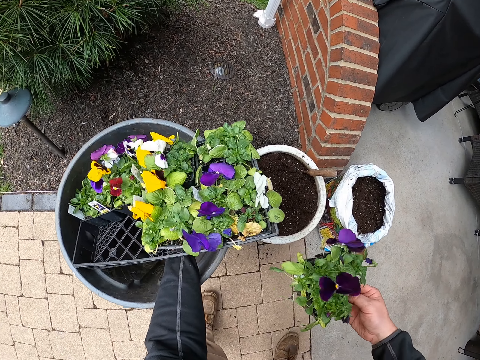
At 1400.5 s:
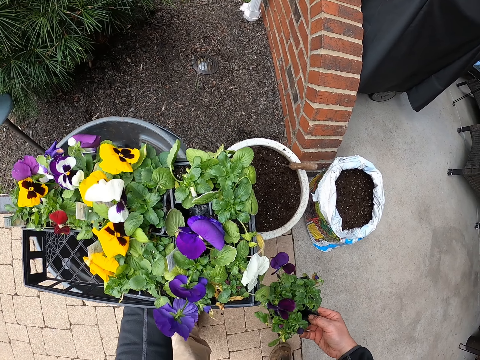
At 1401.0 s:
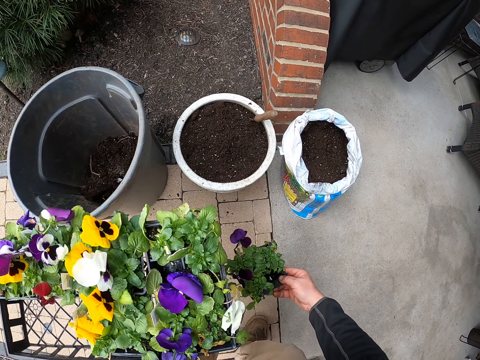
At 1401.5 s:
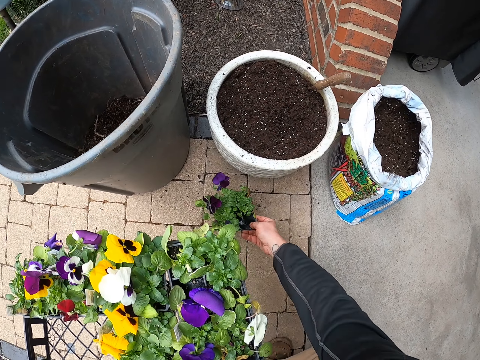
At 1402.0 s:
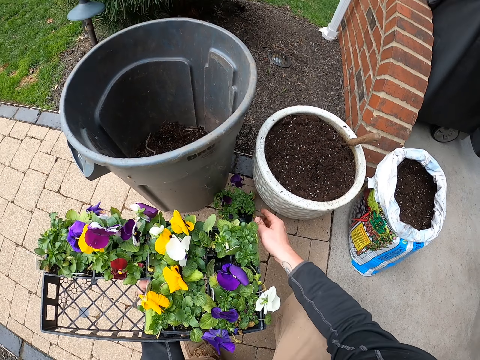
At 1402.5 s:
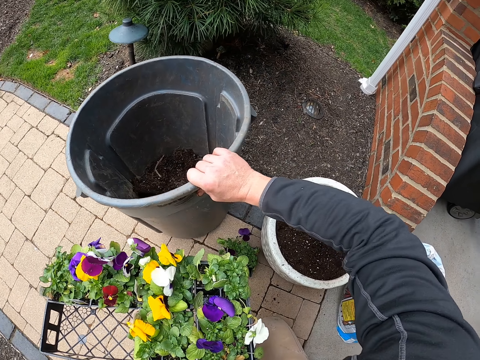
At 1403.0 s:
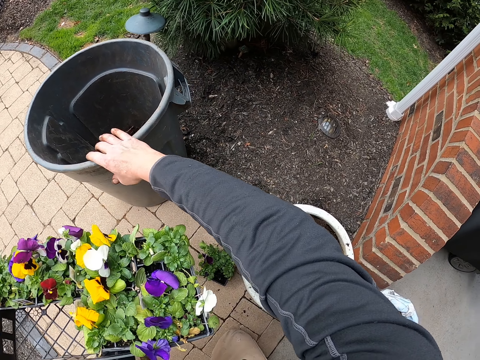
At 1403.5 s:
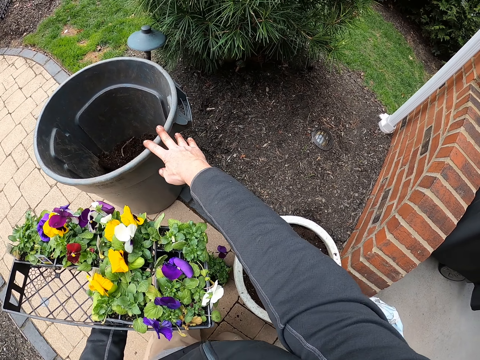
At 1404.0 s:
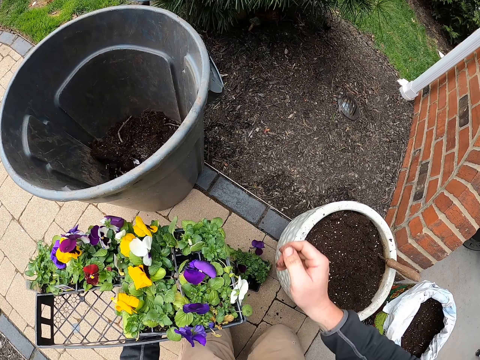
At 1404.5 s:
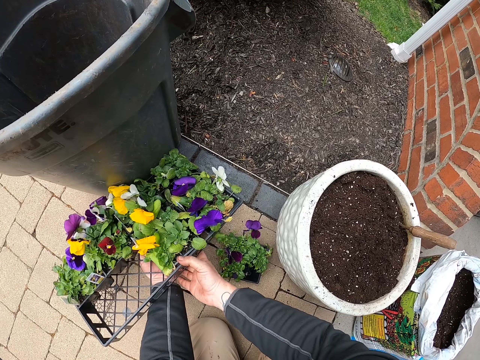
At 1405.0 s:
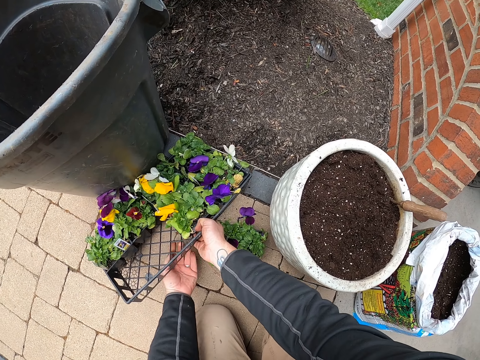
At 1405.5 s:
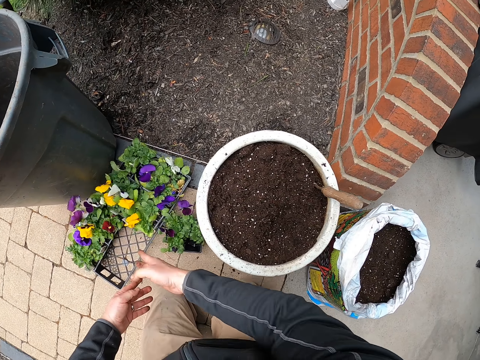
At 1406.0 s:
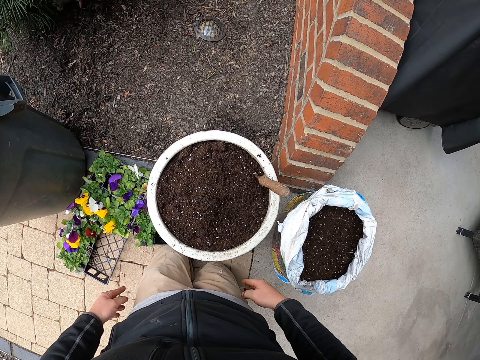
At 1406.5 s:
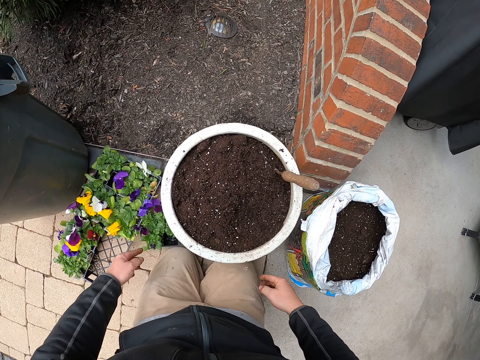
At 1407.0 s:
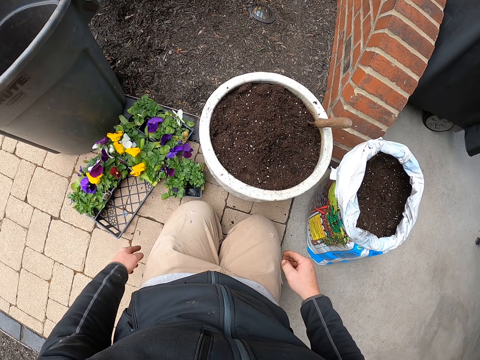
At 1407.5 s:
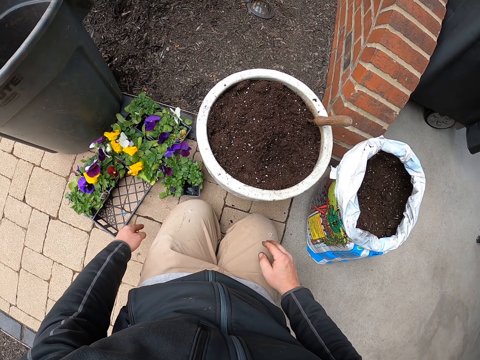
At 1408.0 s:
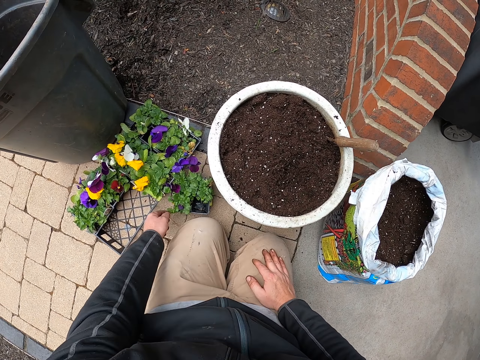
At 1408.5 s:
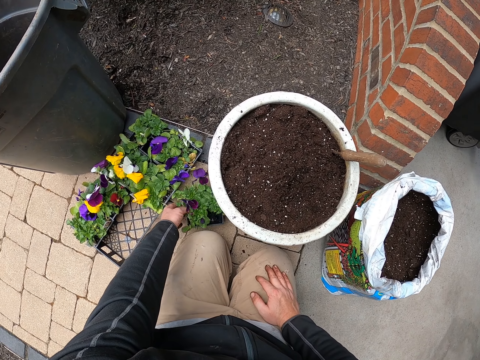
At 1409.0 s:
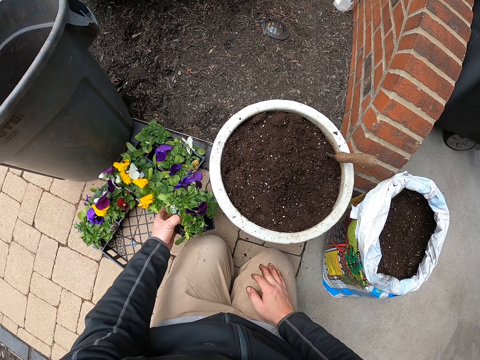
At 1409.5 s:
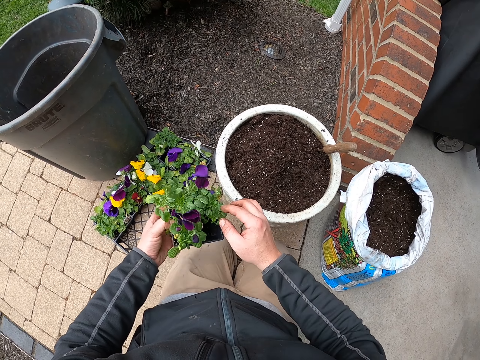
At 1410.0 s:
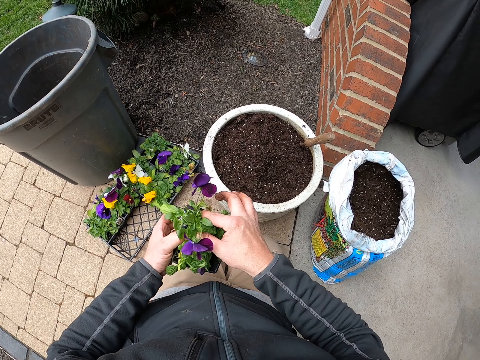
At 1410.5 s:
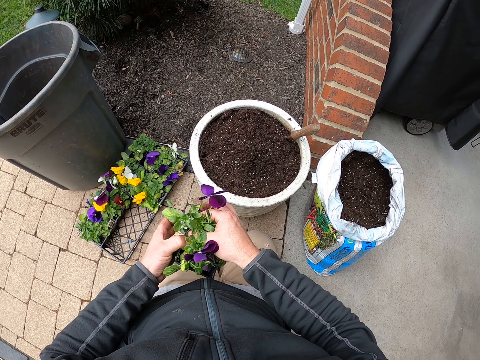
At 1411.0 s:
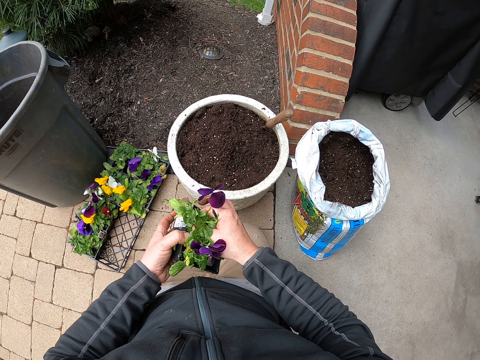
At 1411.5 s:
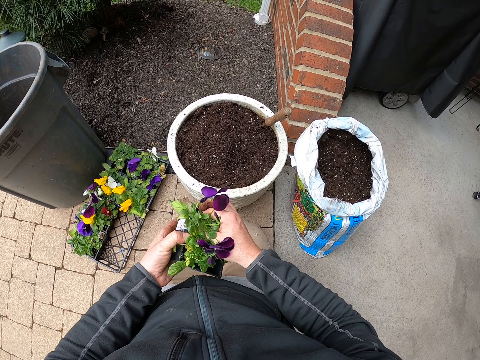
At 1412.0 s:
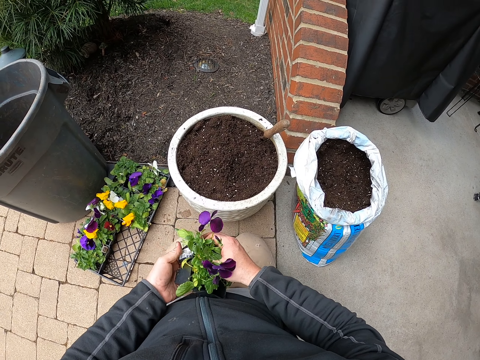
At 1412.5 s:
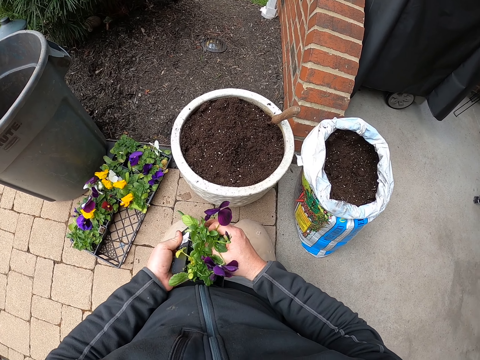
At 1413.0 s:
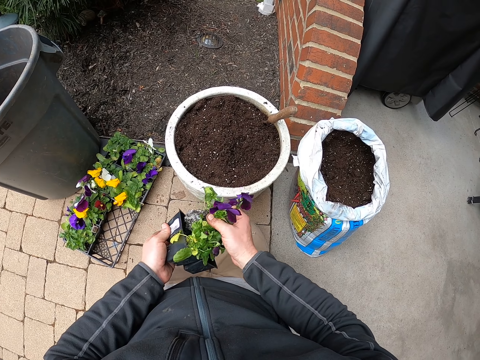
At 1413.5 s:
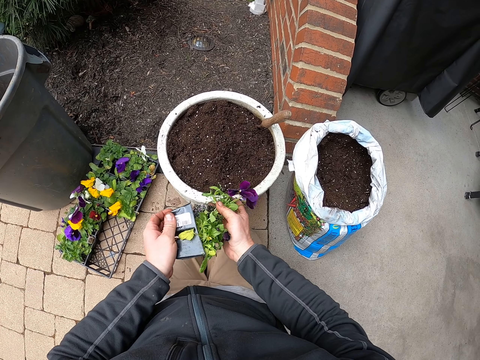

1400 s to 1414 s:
The camera wearer puts the tray on a bin. They move the right hand. They put the flower down. They put the container down. They move the bin. They hold the bin. They hold the tray. They put the tray on the ground. They move forward. They rest a hand on the lap. They pick up the seed tray. They remove the flower from the tray.

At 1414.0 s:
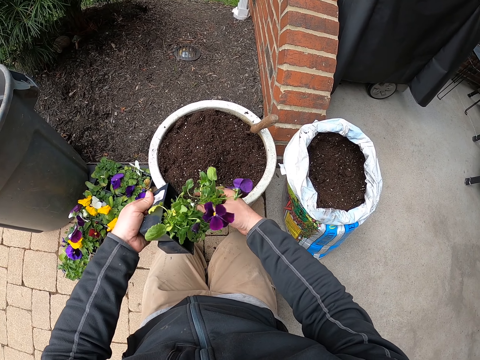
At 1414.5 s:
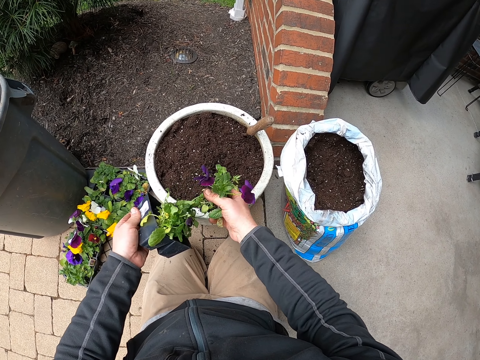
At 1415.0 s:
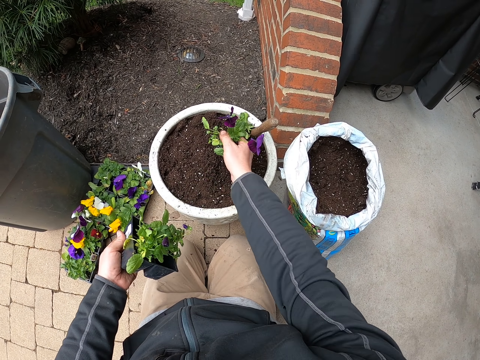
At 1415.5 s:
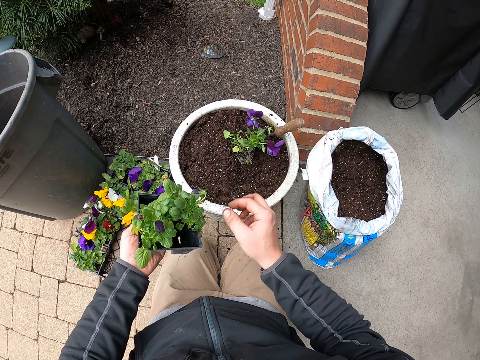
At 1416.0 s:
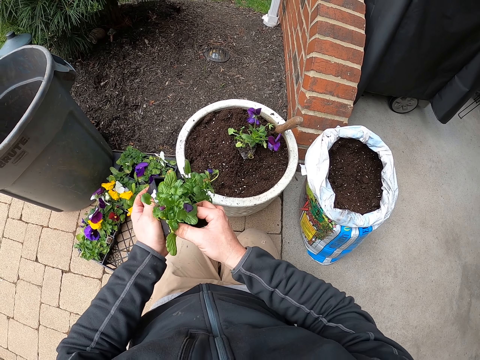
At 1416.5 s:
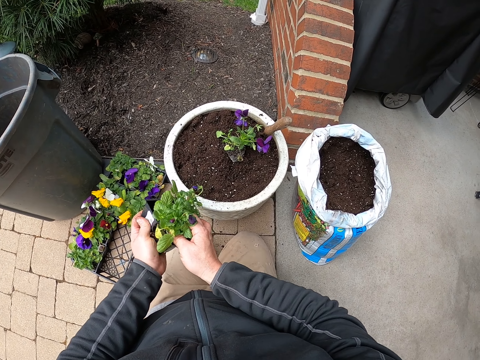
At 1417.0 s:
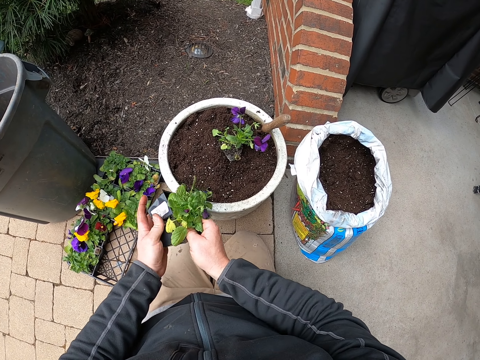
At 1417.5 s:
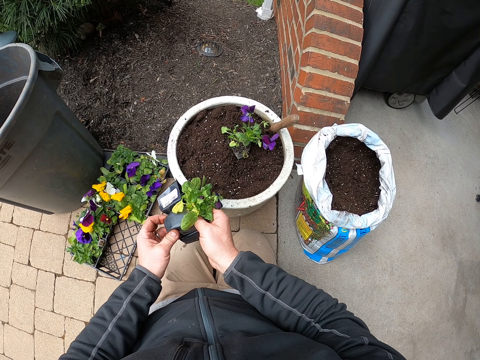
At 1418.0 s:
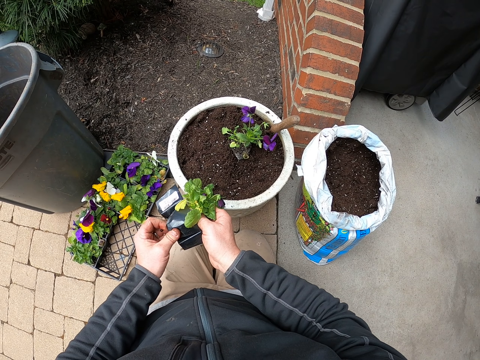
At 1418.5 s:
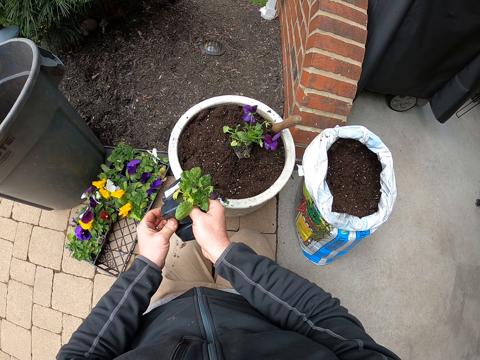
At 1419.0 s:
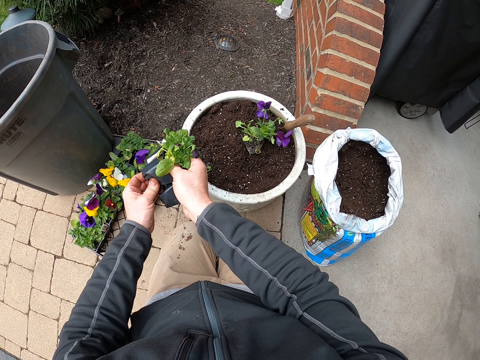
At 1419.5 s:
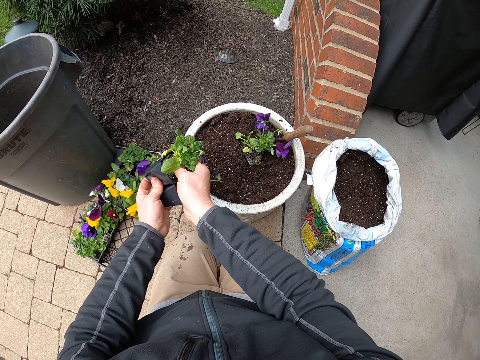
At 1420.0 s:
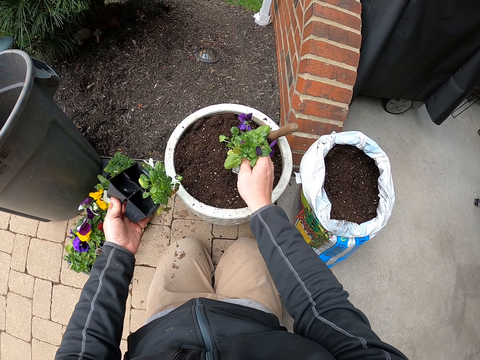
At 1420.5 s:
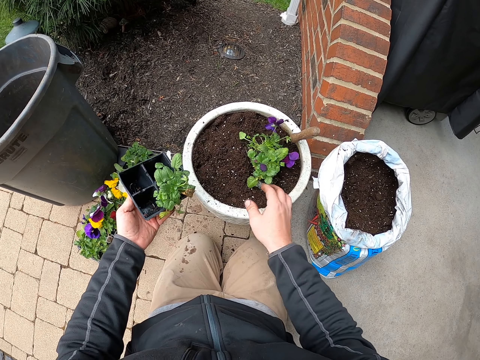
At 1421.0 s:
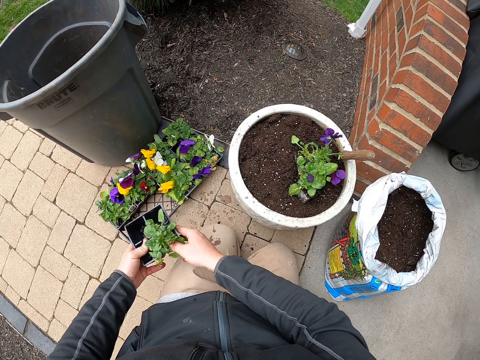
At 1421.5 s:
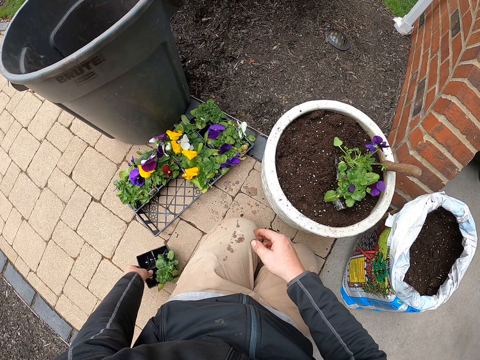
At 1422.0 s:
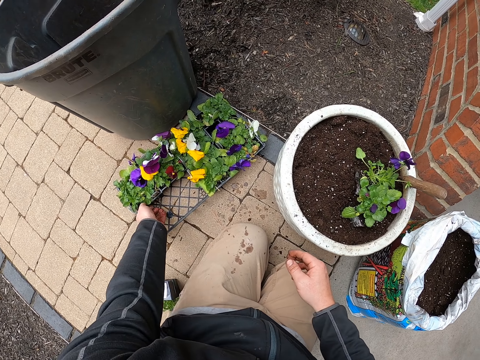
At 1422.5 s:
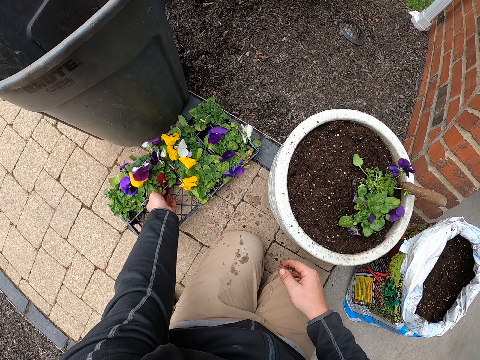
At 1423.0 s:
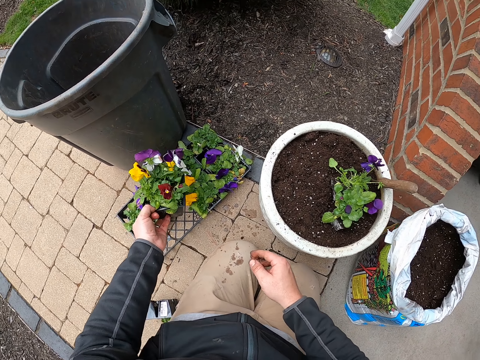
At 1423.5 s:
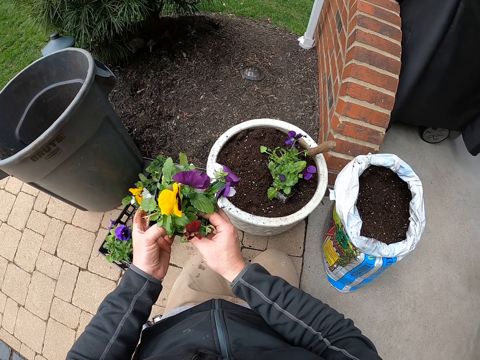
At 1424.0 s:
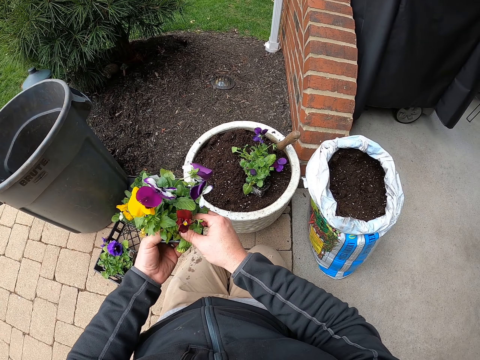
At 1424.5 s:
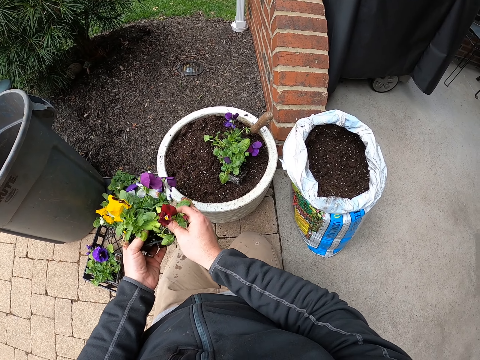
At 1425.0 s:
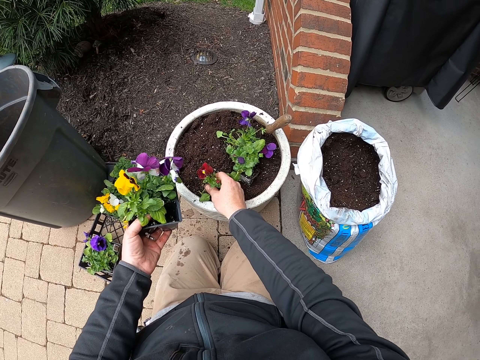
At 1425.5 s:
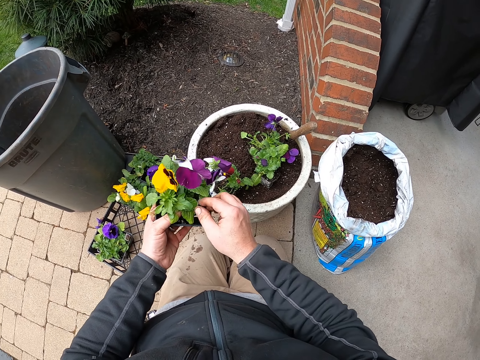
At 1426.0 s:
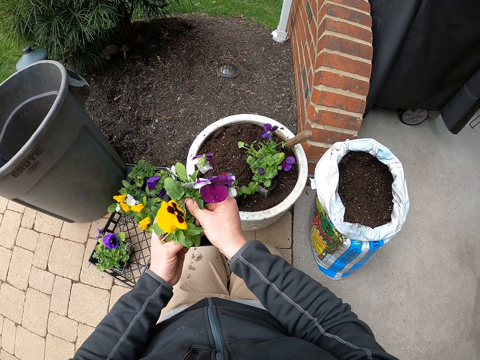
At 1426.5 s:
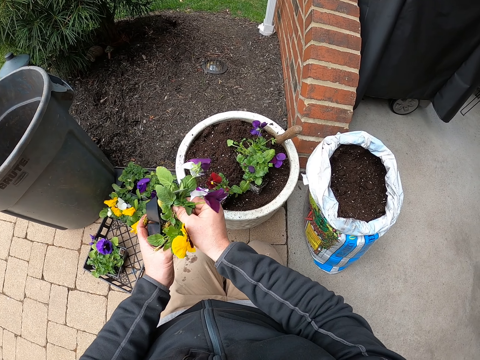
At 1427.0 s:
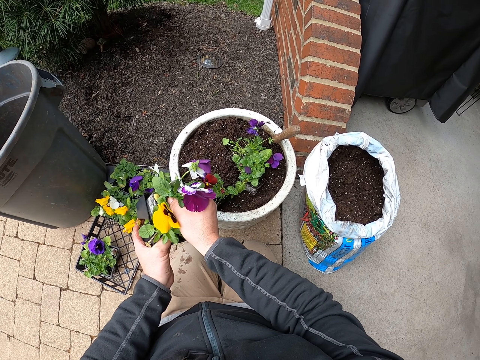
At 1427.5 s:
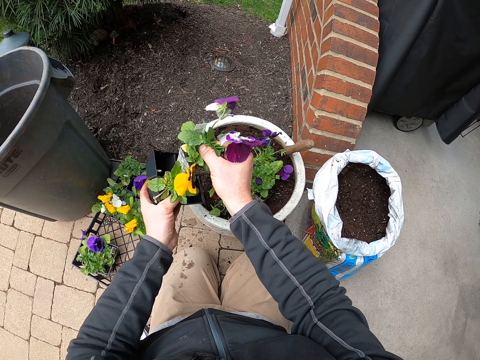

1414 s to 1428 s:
The camera wearer puts the plant or flower on soil. They remove another flower from the seed tray, press the seed tray, and put the plant on the bucket. They hold the seed tray and drop the seed tray. They touch the seed tray, pick up the seed tray, and take a plant. They remove a flower from the seed tray. They put the plant in the bucket. They take a plant.
